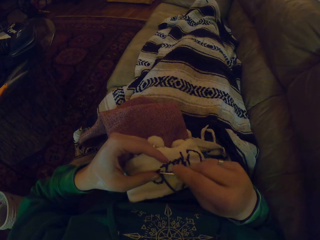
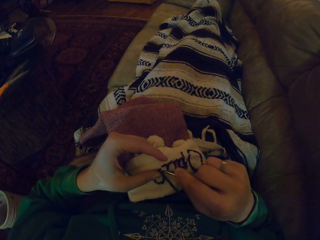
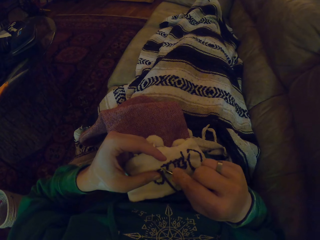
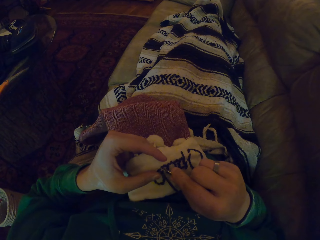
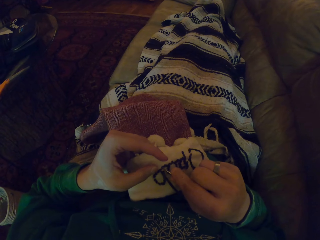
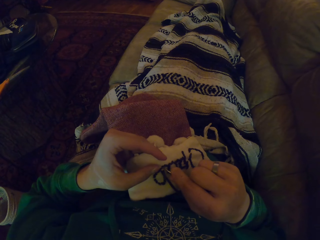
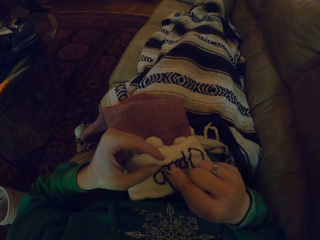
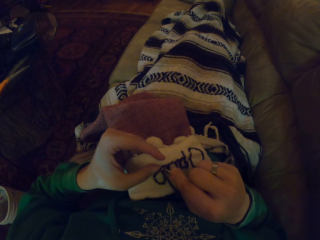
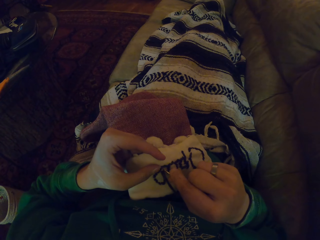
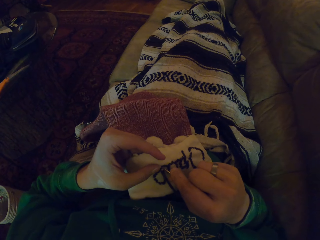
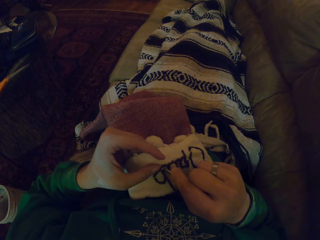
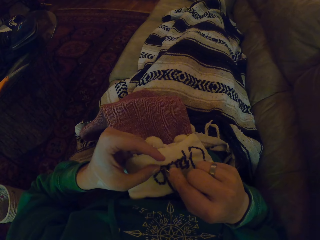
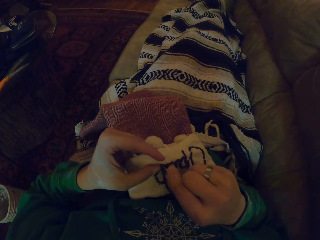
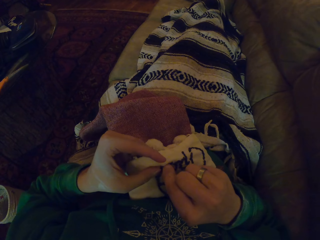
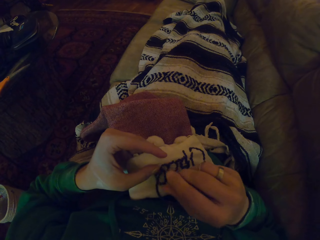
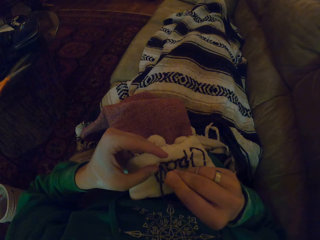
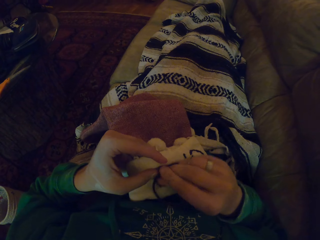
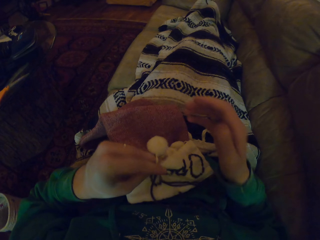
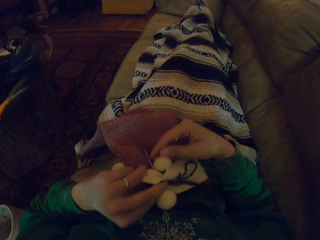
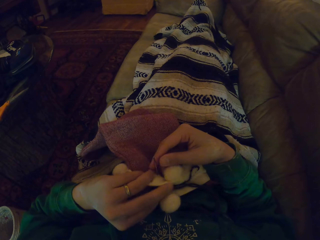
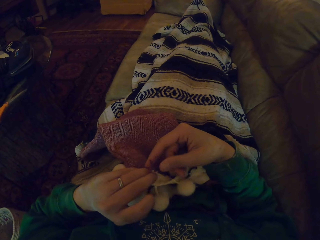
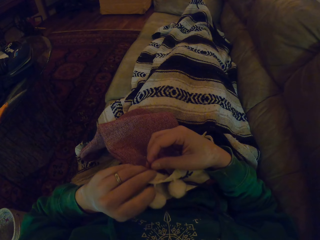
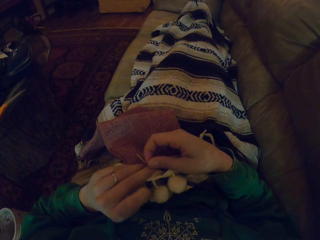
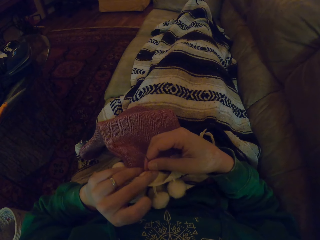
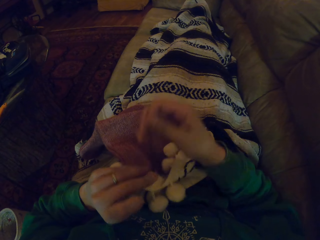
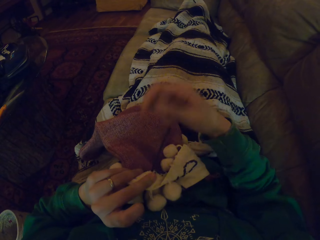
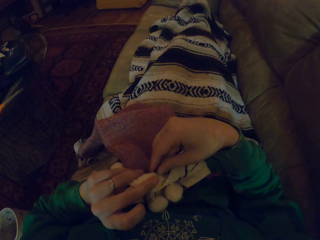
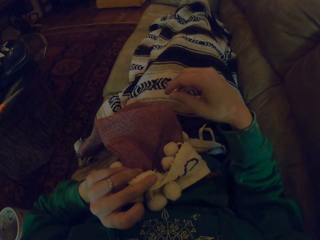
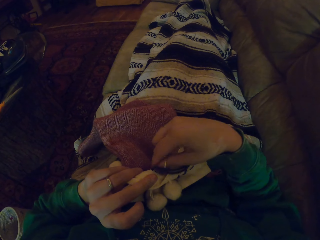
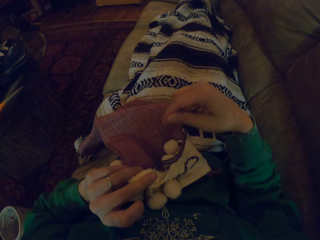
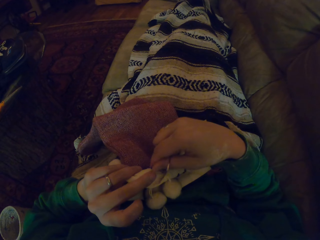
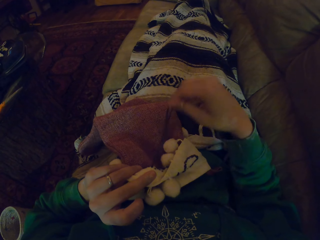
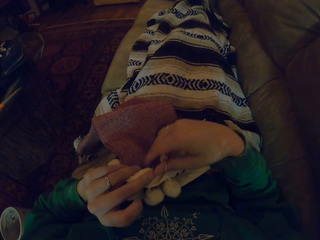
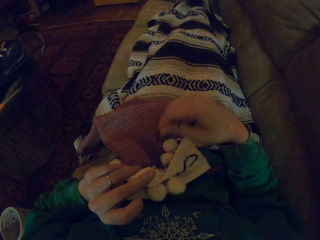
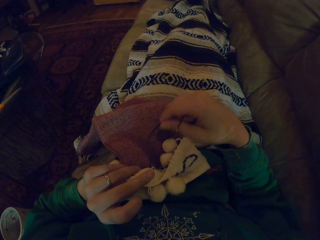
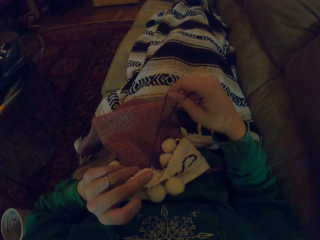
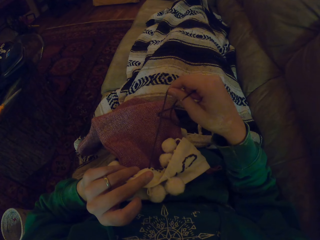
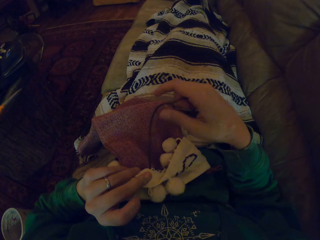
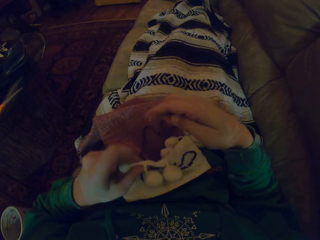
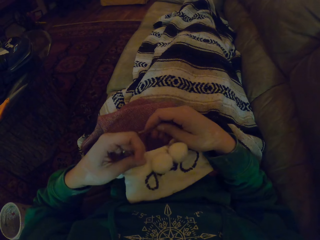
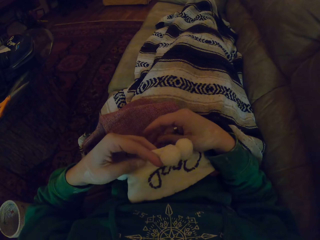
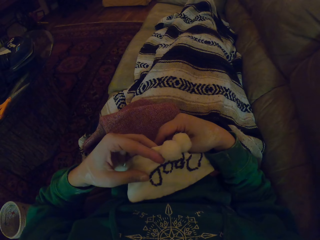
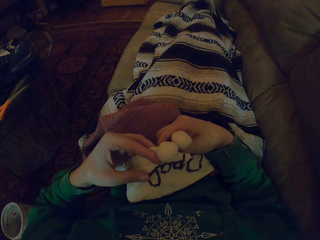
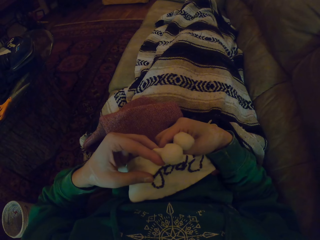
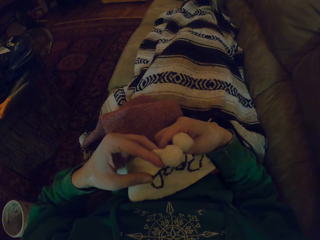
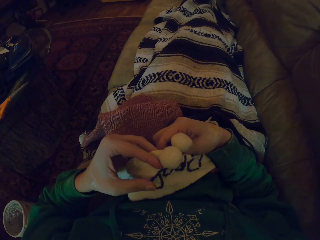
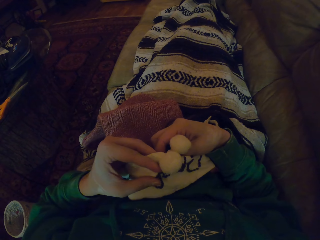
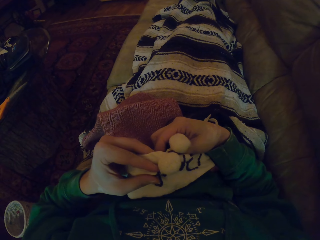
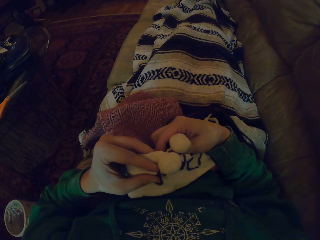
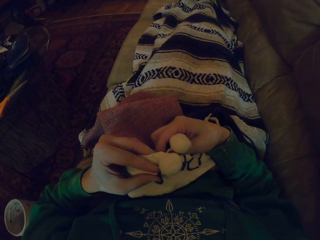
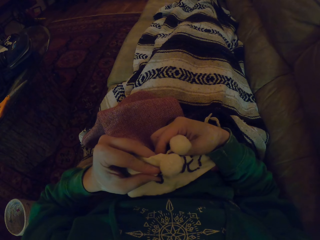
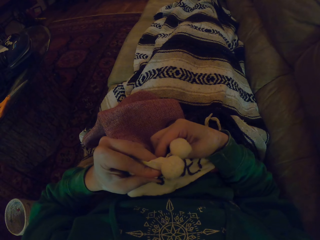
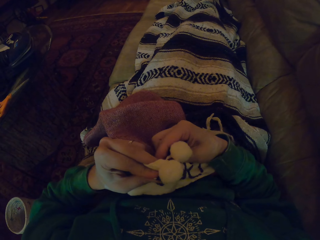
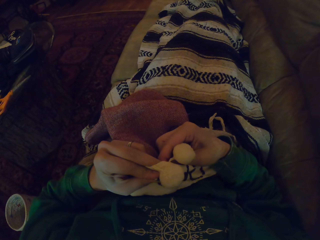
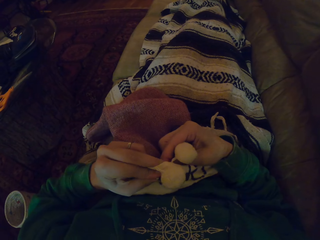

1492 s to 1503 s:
The camera wearer knits the garment. They turn the garment and pull the thread. They turn the garment and knit the garment.

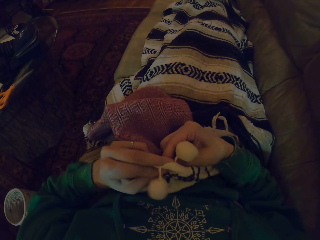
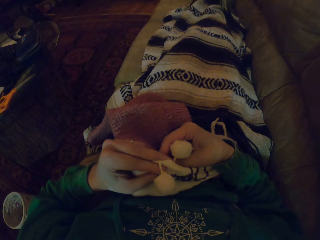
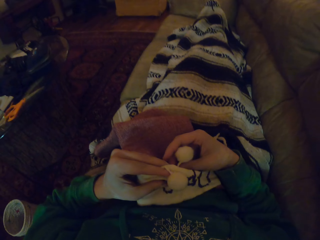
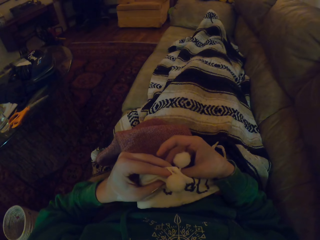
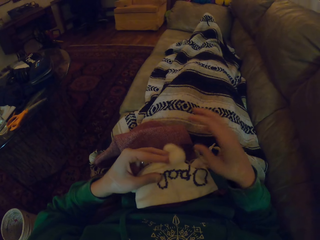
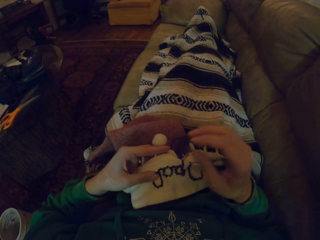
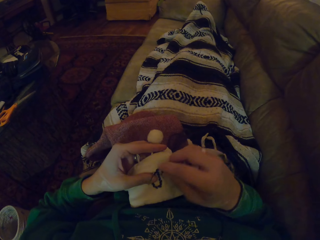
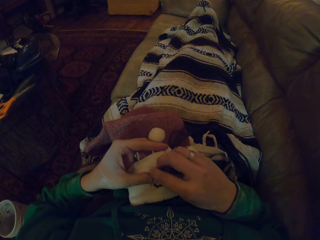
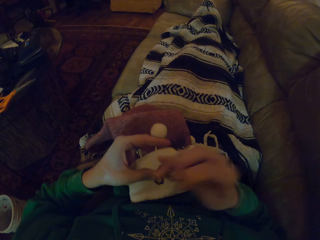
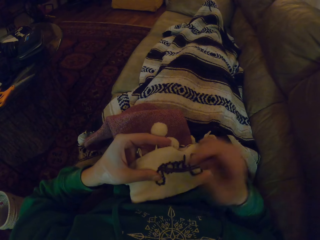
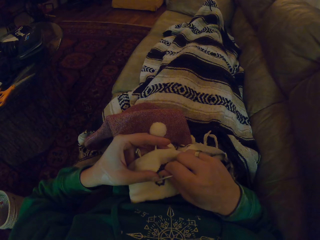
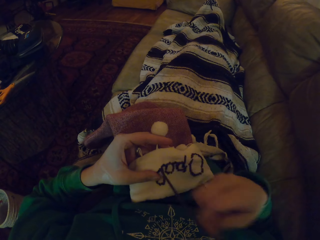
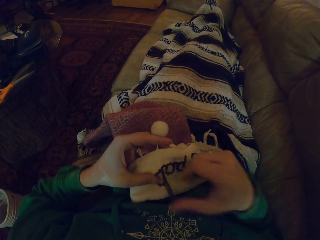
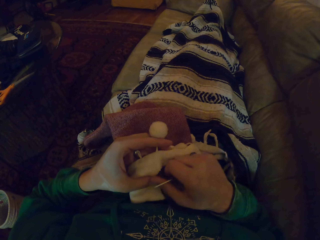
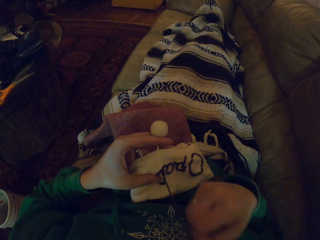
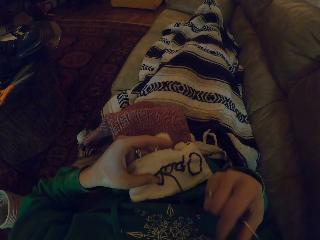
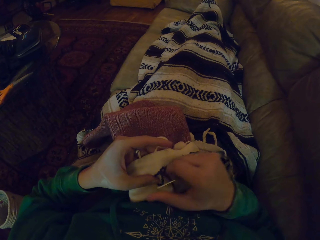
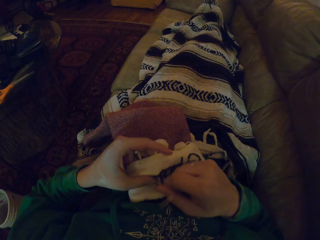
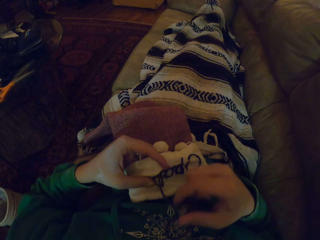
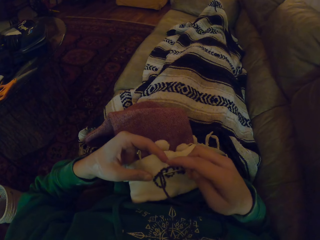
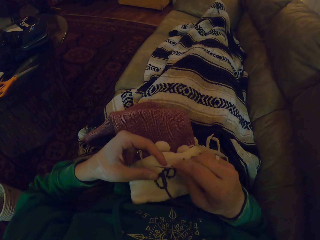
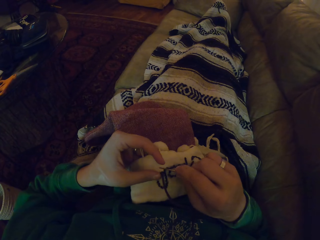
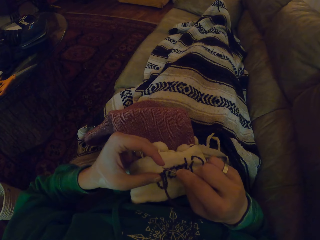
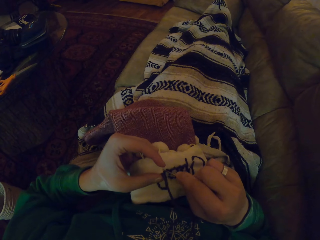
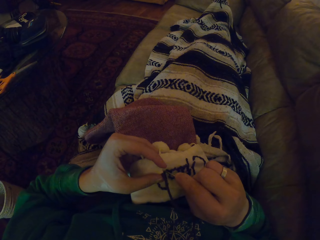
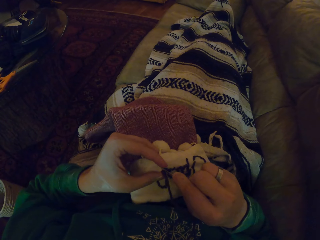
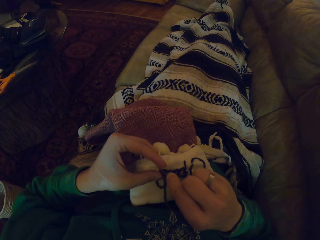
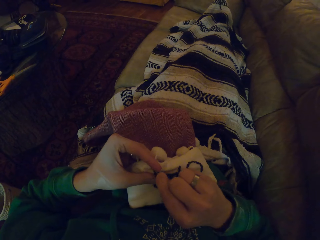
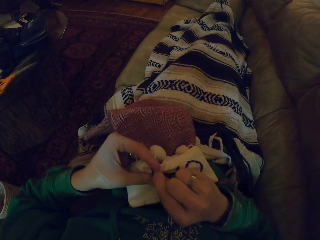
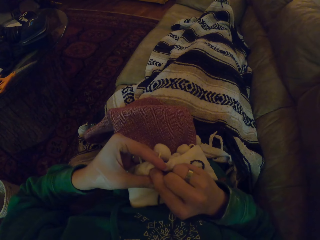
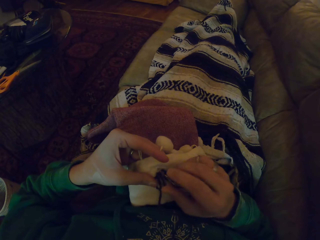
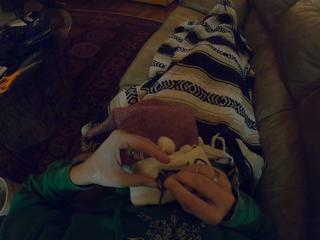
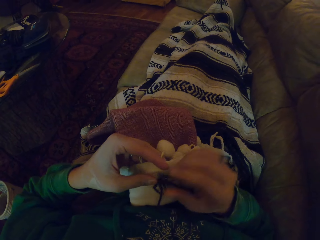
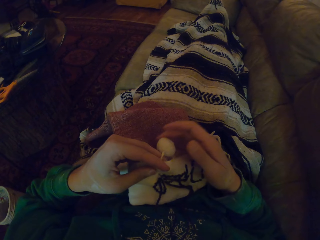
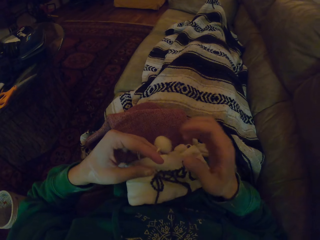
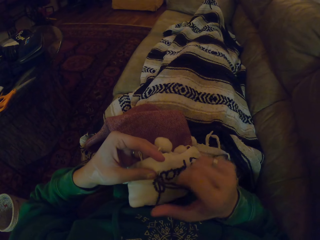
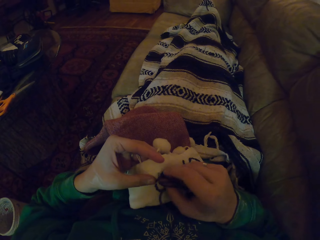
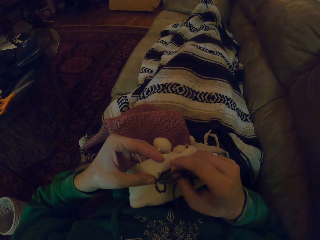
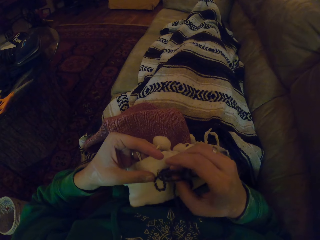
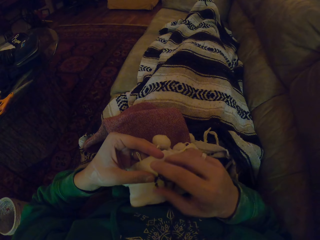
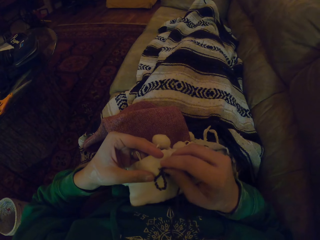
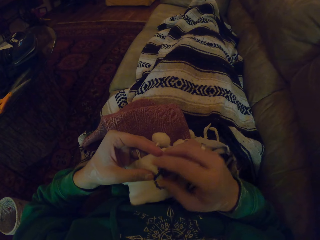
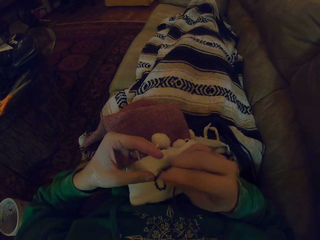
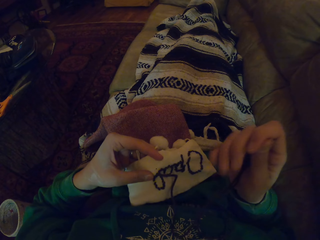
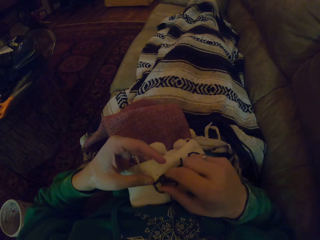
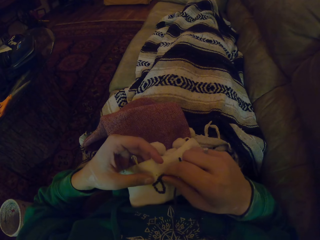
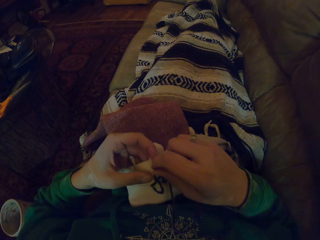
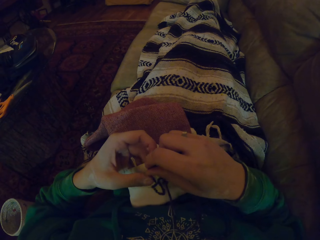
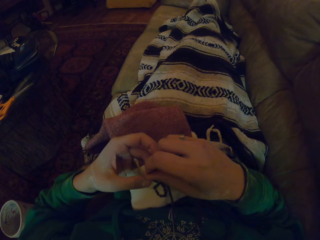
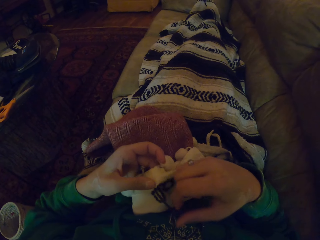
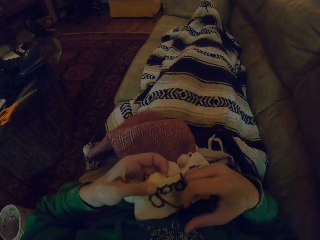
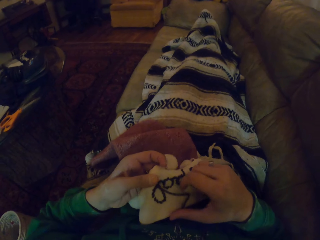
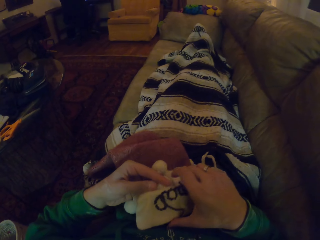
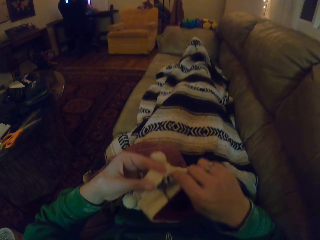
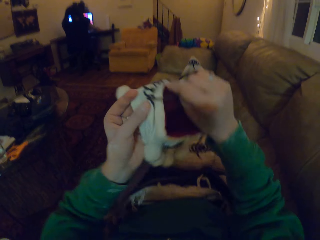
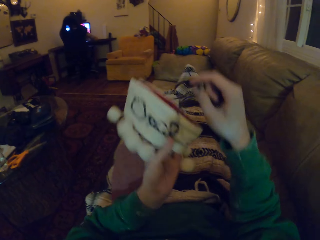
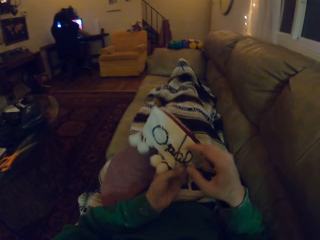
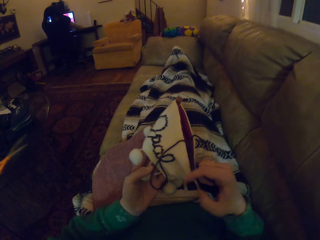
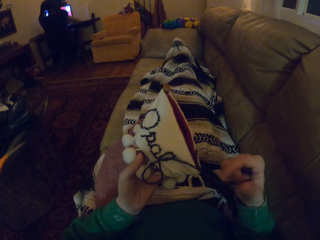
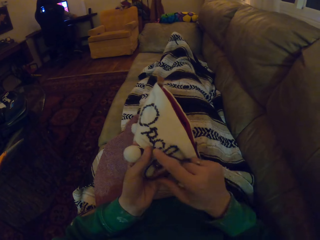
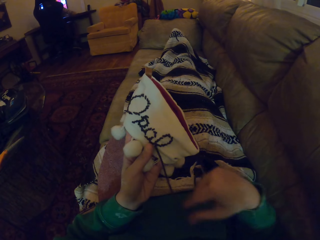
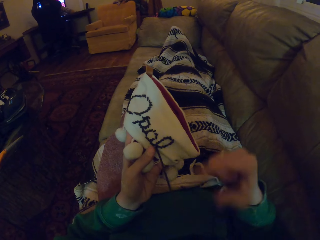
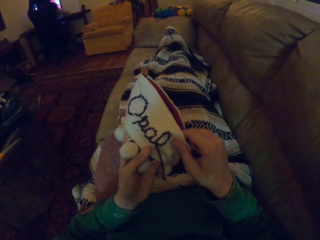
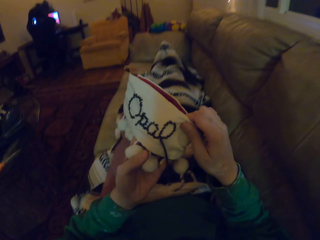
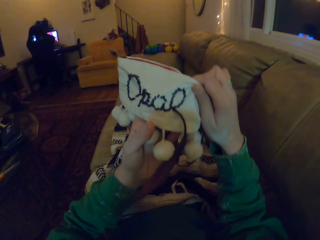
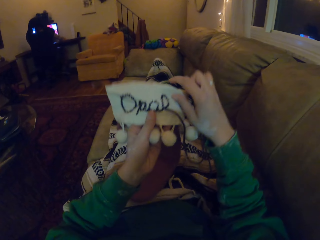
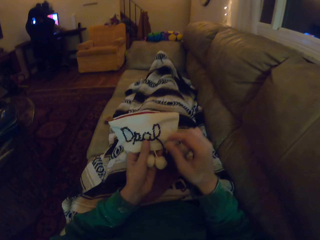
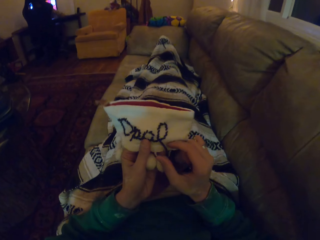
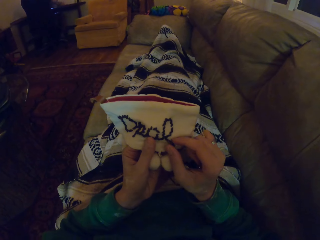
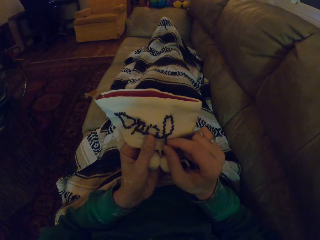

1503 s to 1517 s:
The camera wearer pulls the thread. They insert the sewing needle in the garment. They stare at the garment. They move the sewing needle. They remove the sewing needle in the garment. They align the thread. They turn the garment. They adjust the thread. They turn the garment. They hold the thread.
